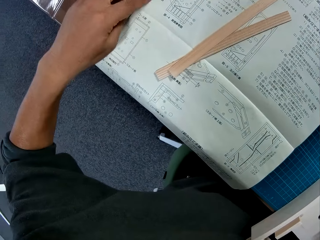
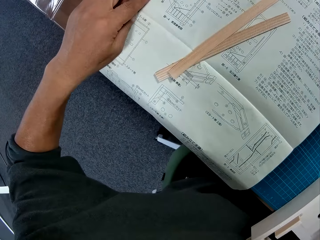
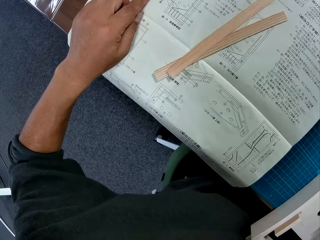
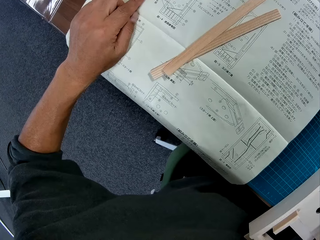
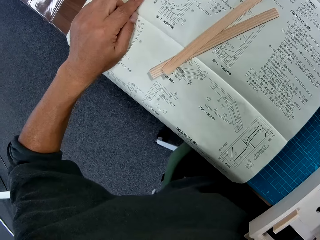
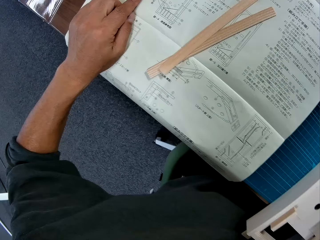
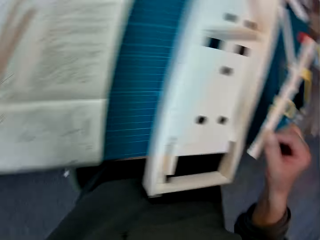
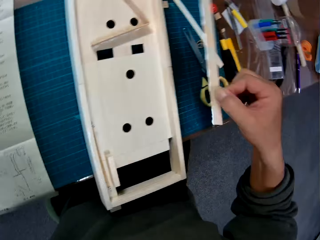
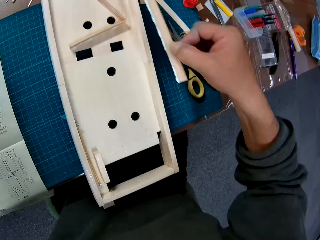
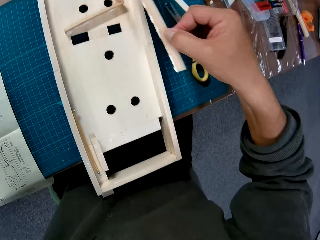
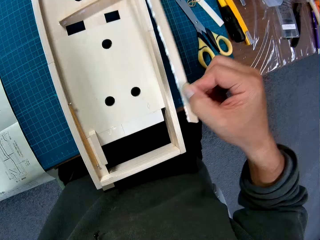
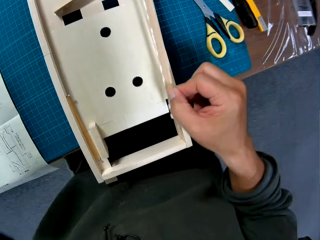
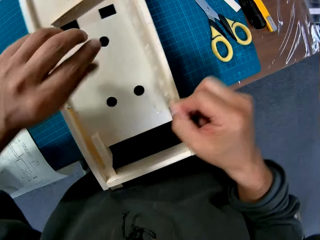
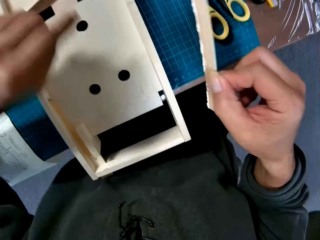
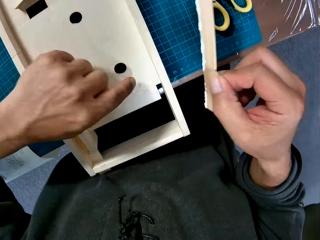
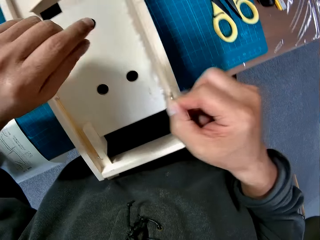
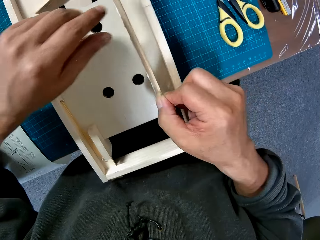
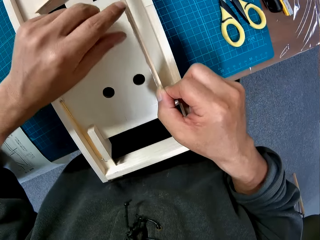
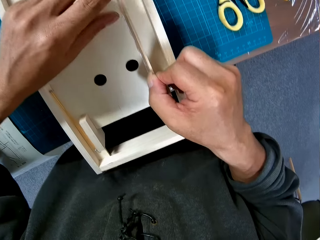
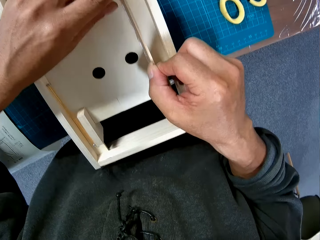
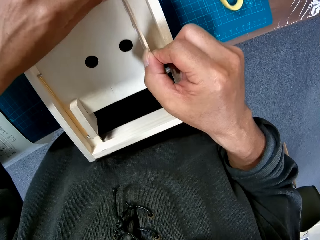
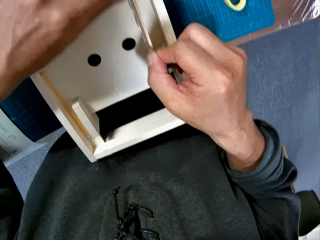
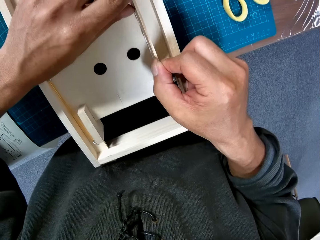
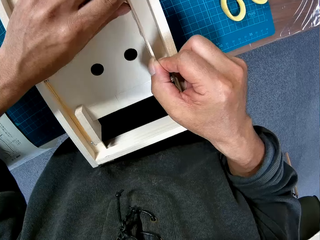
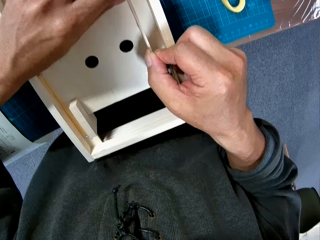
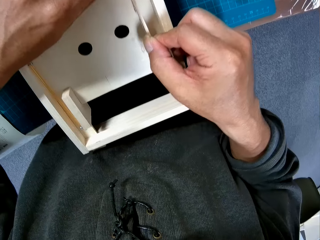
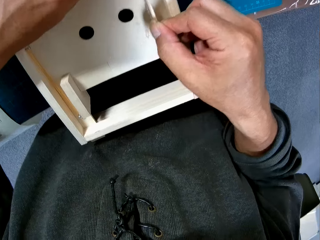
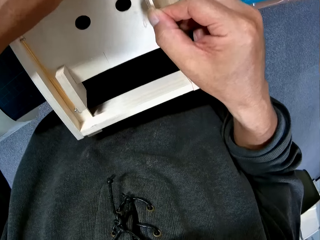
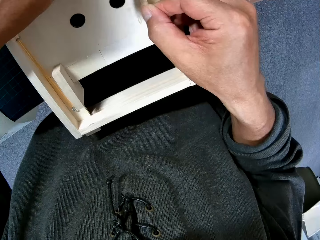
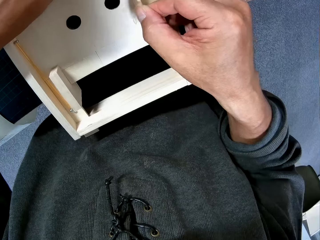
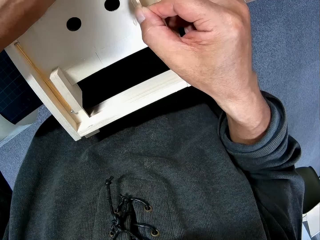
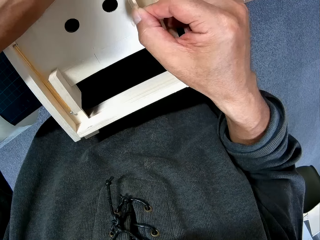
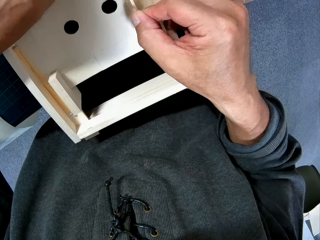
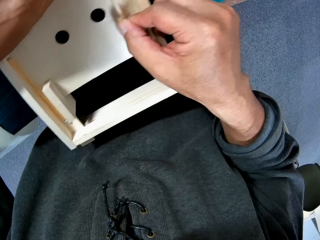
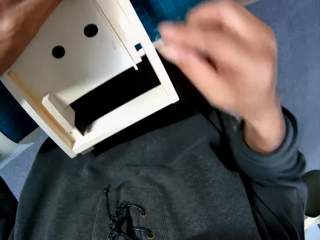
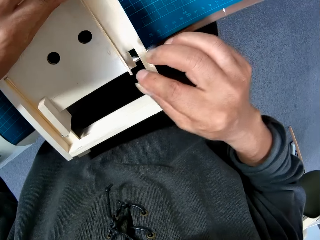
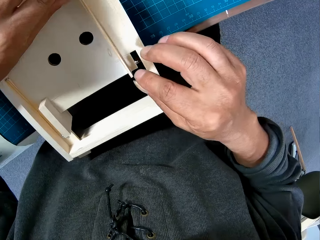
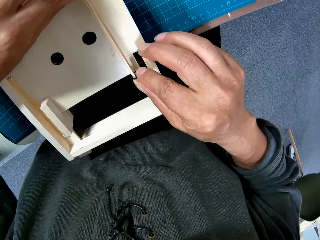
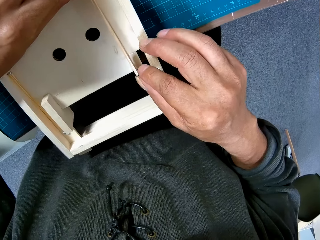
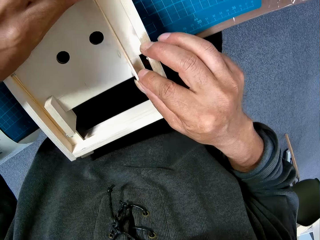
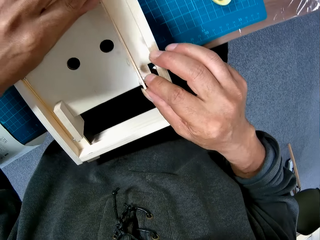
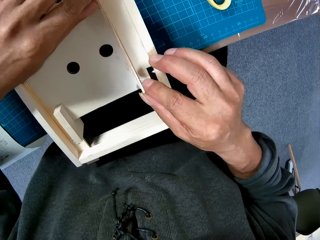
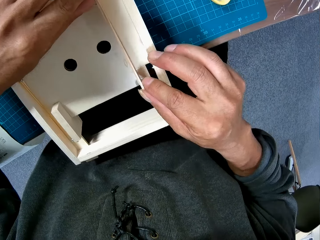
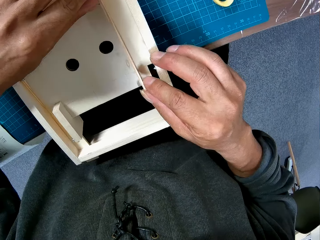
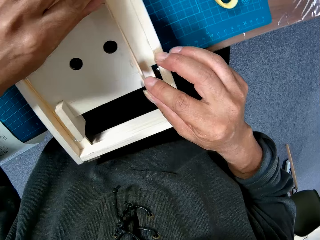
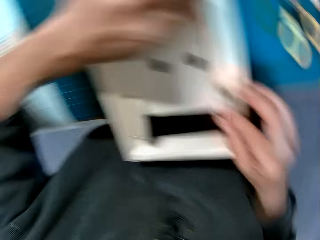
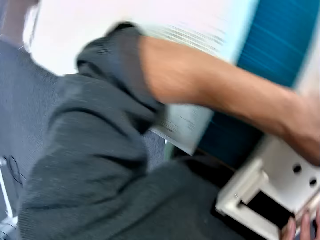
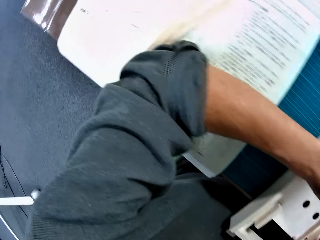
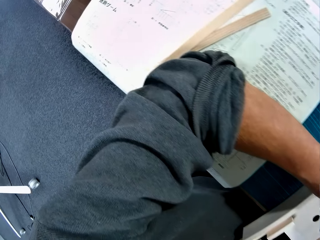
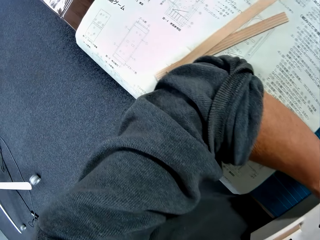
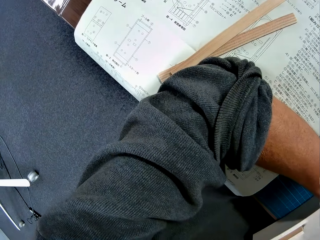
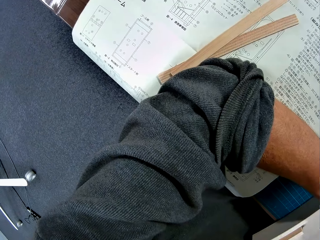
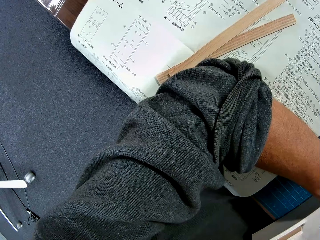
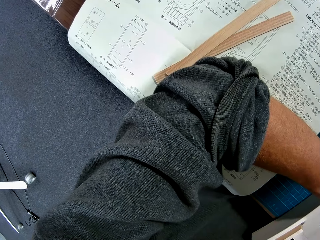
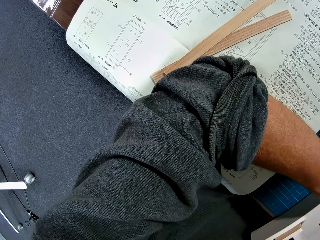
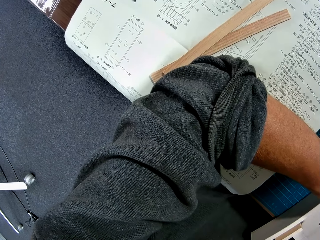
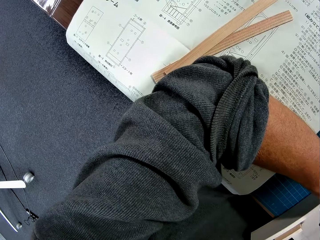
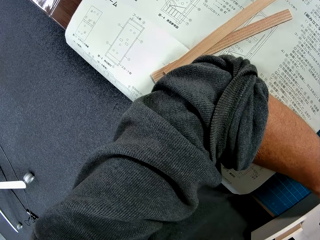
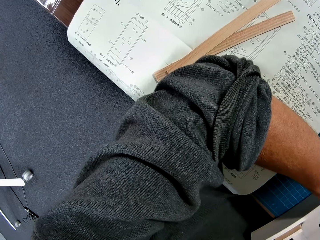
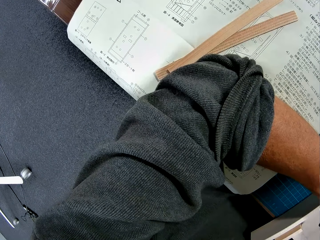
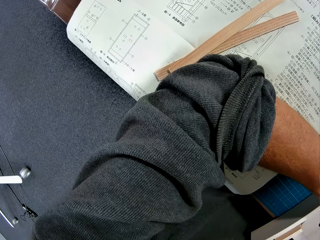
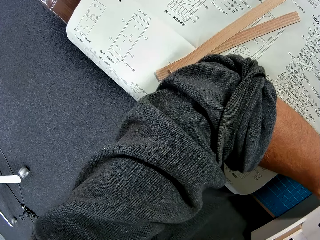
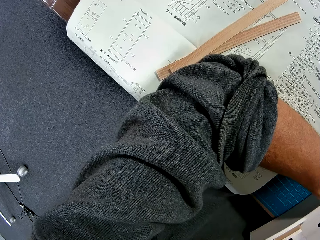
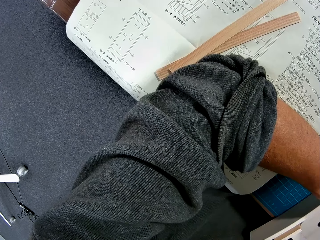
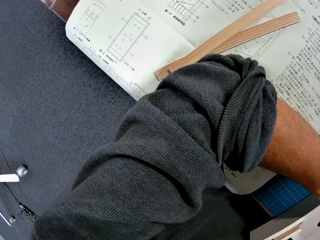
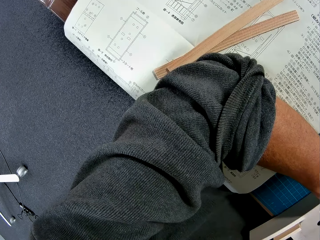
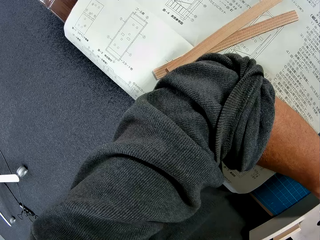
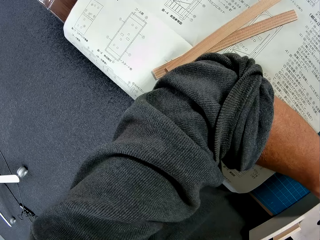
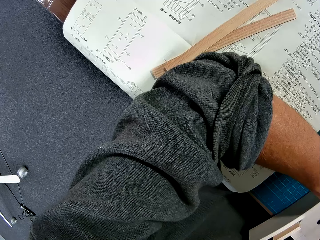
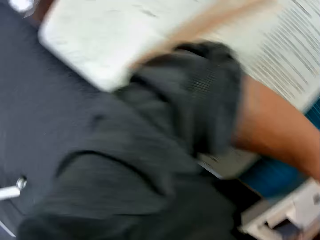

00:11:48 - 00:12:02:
The camera wearer touches the instruction paper with his left hand. He moves his left hand on the modelling manual. He turns to the model. He places the piece of wood on the wooden component. He turns to the modelling manual. He refers to the modelling manual.

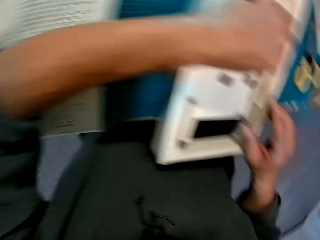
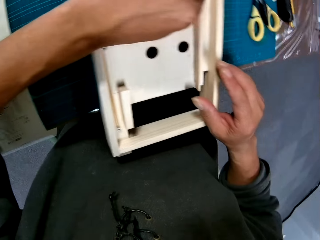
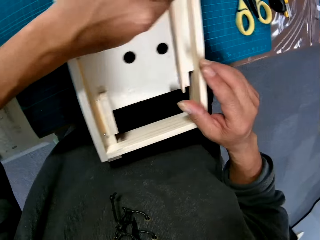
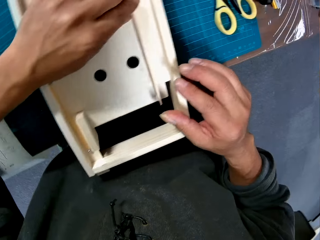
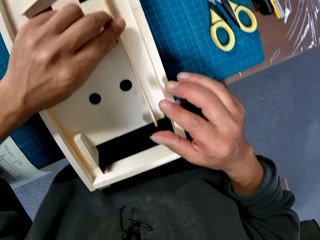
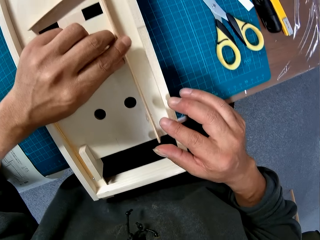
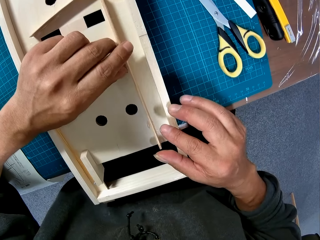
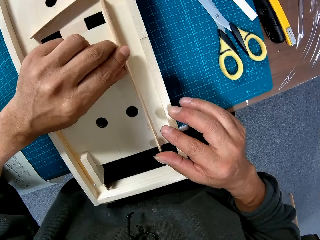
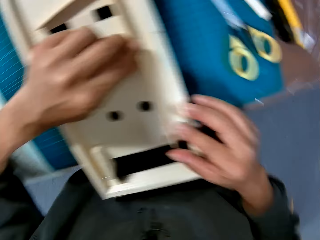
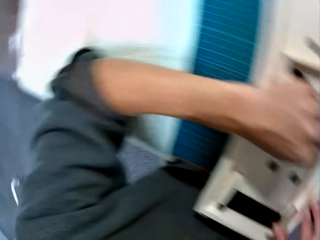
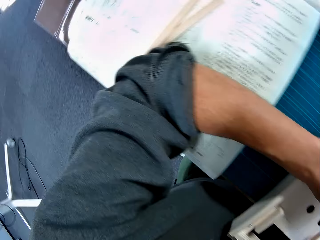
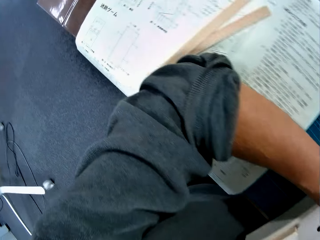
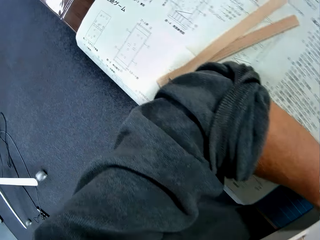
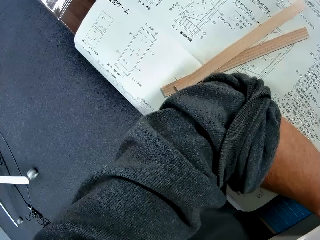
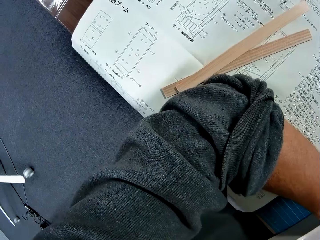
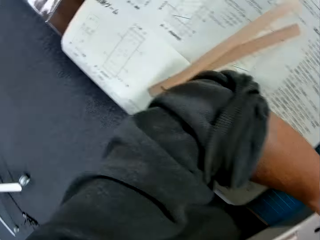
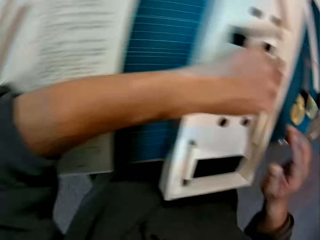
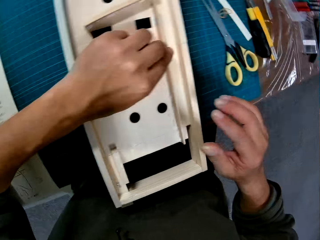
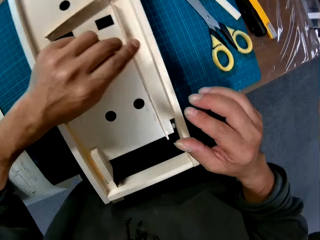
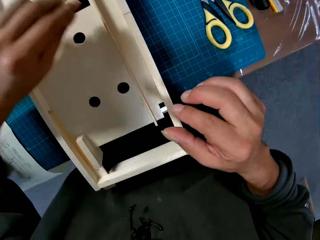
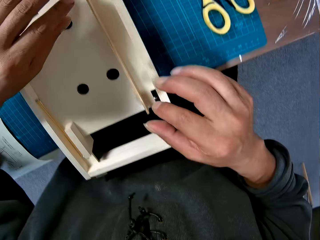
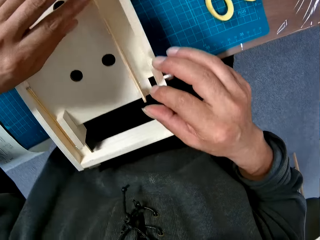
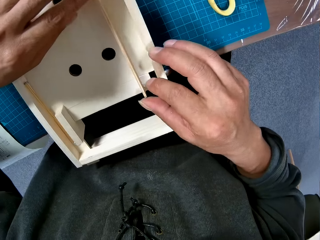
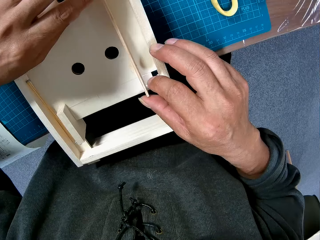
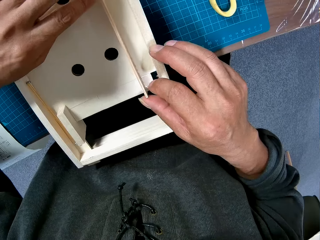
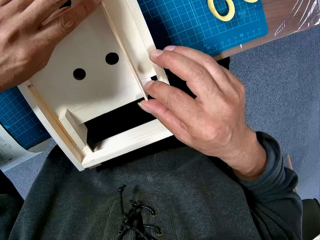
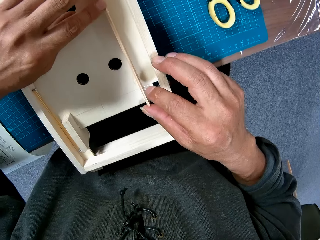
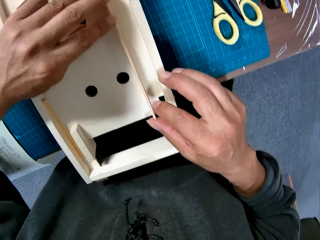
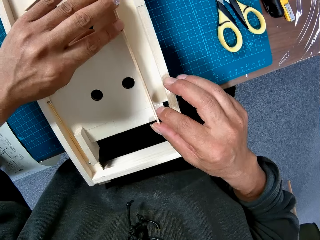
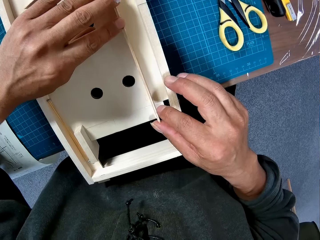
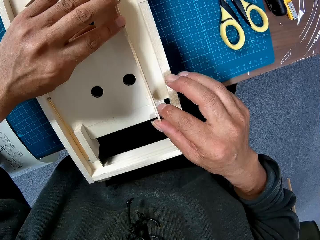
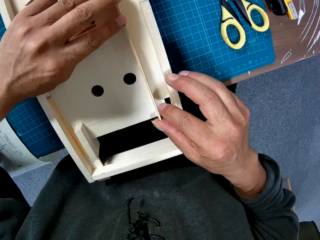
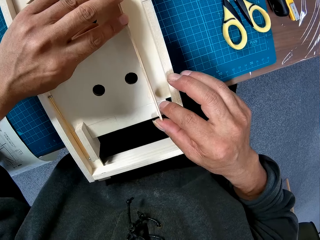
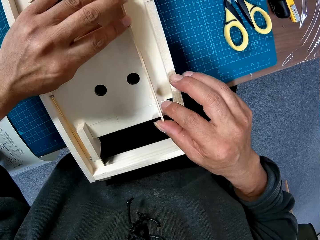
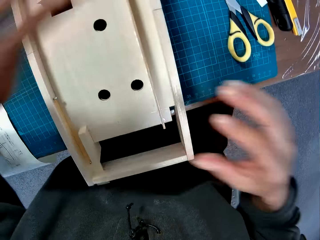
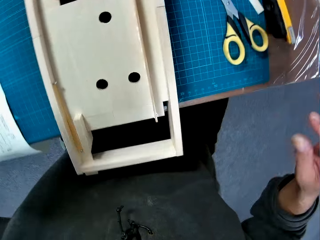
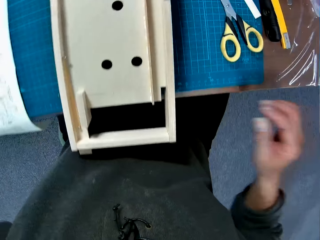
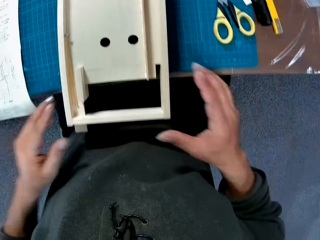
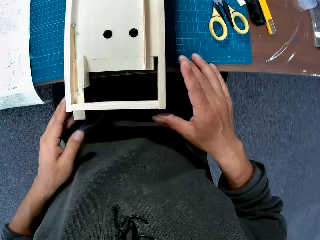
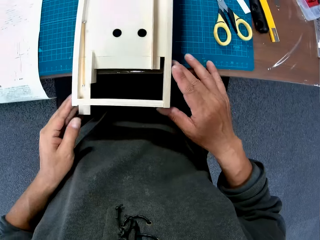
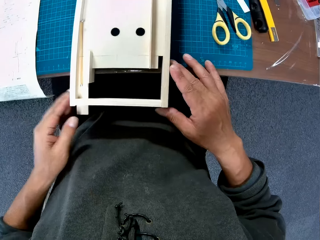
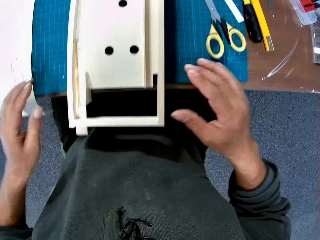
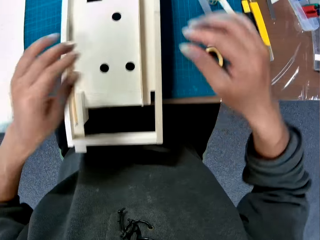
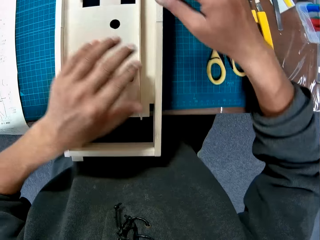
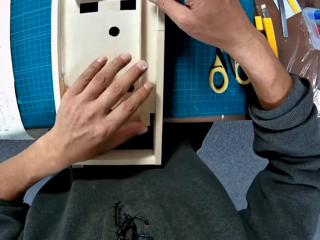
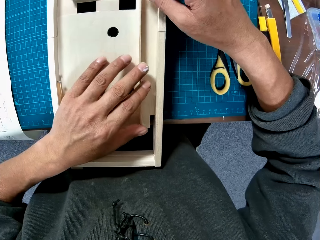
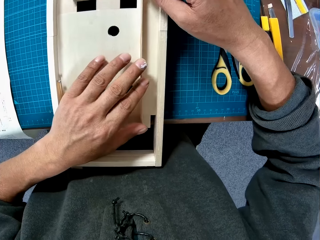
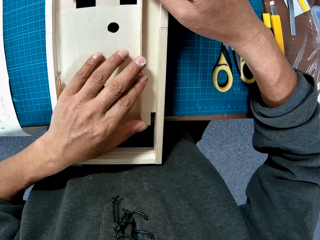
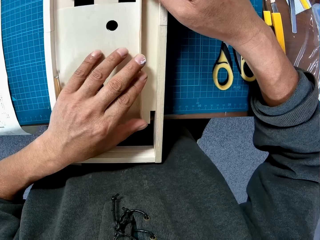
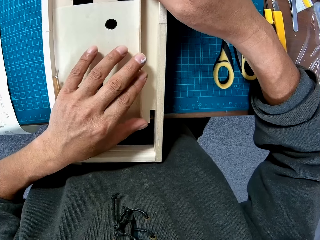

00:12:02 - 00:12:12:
The camera wearer turns to the manual. They hold a modelling material piece. They turn to the modelling manual. They turn to the model. They adjust the modelling material piece on the model. They touch the model.
